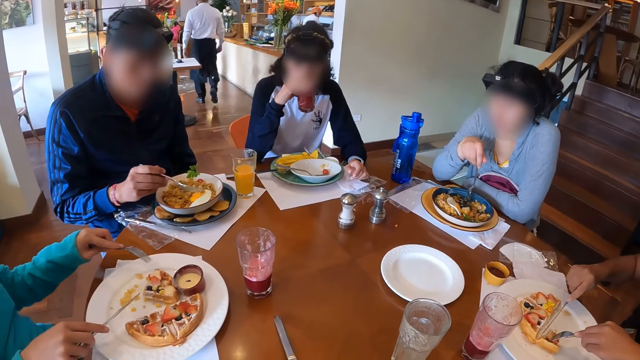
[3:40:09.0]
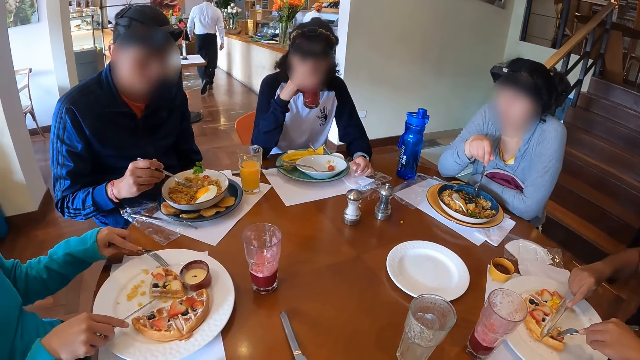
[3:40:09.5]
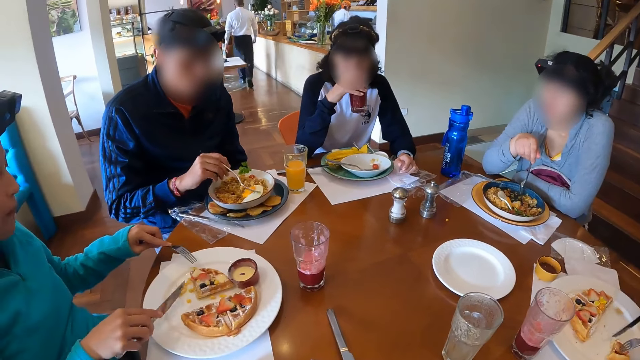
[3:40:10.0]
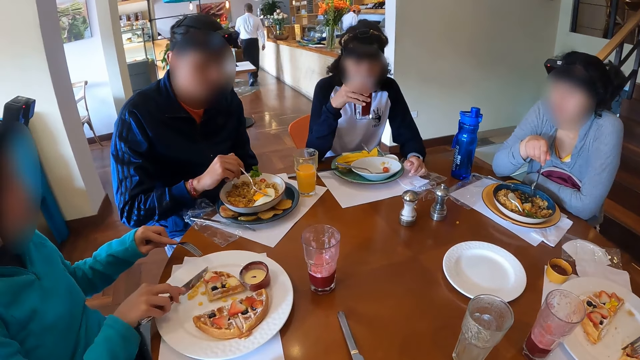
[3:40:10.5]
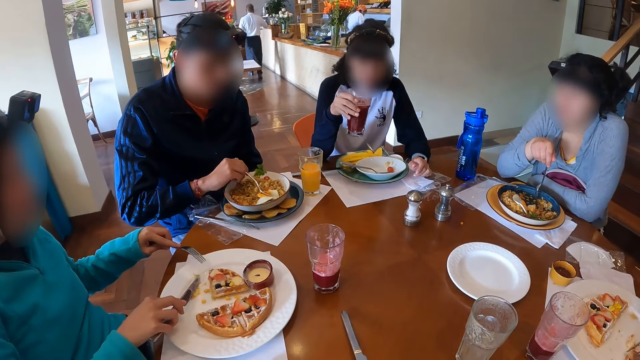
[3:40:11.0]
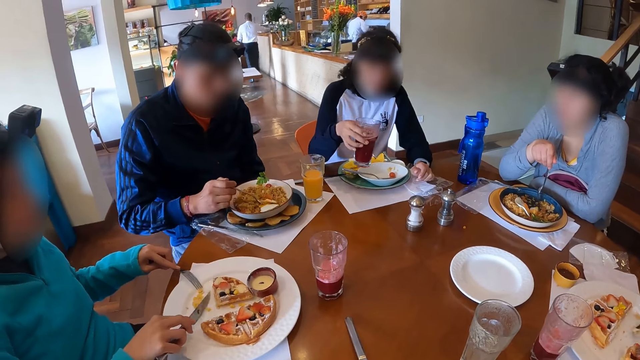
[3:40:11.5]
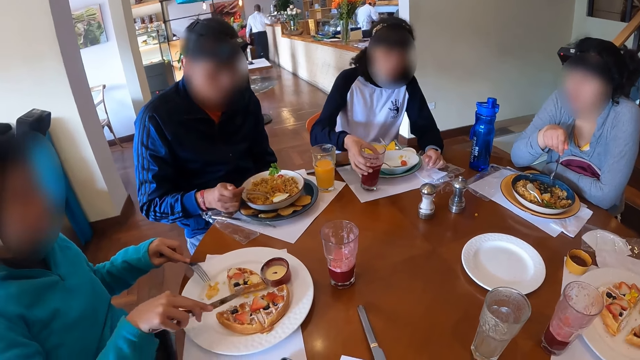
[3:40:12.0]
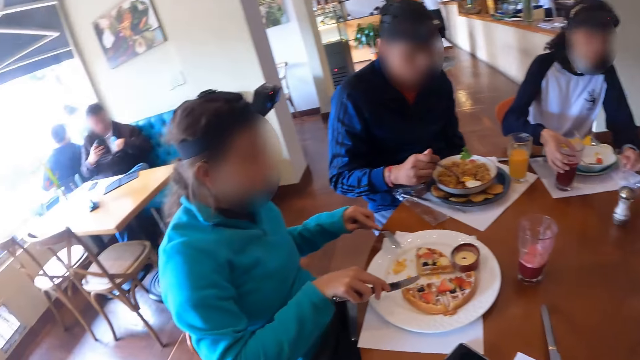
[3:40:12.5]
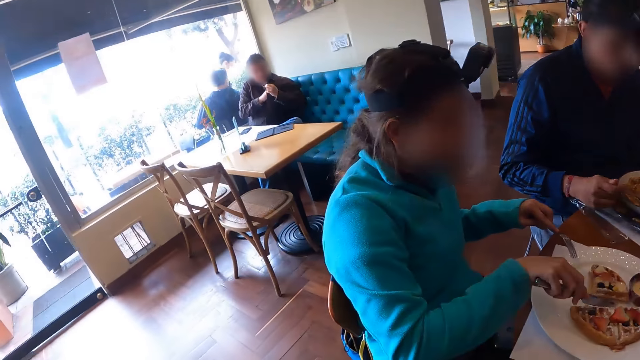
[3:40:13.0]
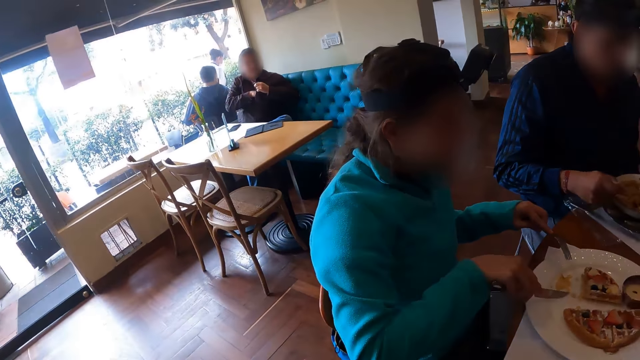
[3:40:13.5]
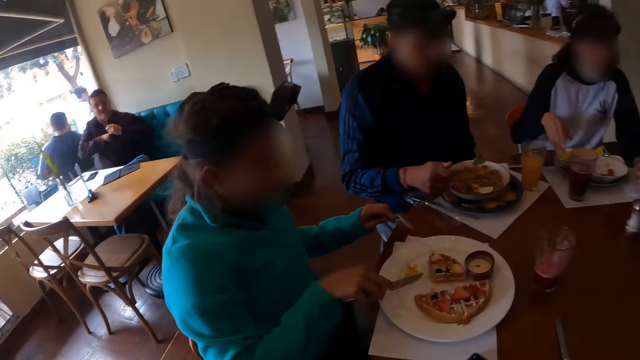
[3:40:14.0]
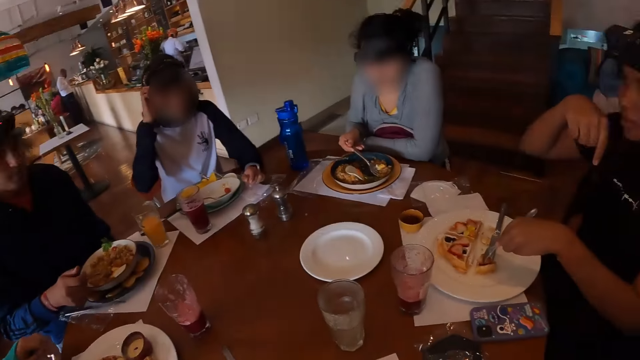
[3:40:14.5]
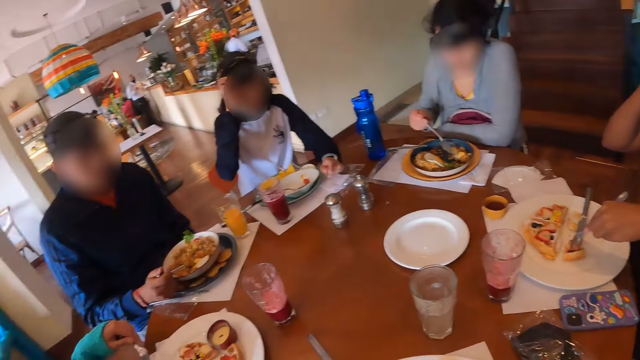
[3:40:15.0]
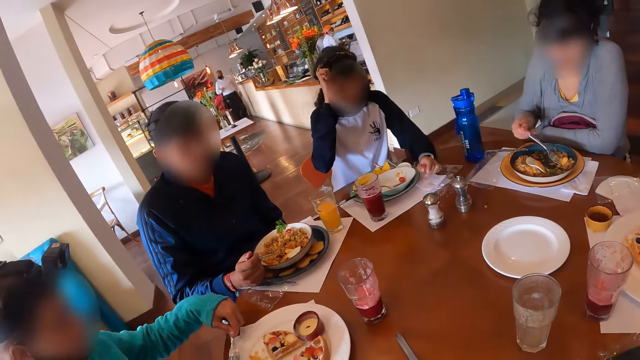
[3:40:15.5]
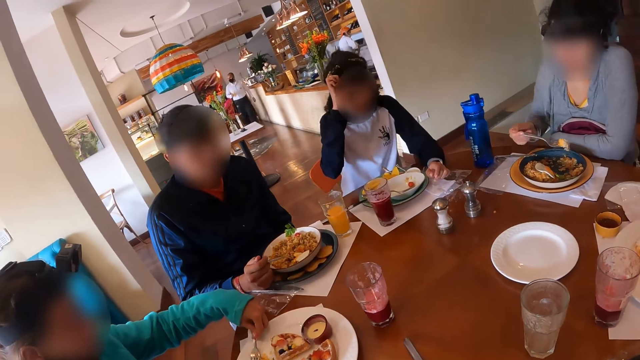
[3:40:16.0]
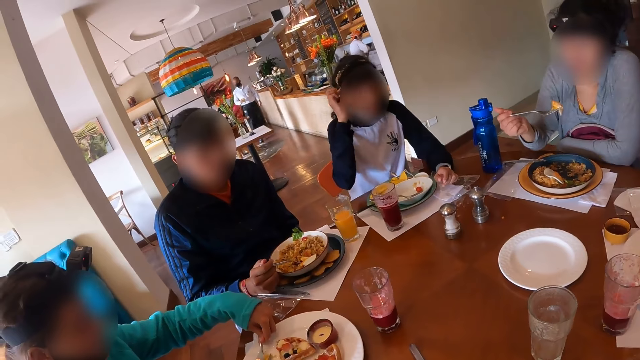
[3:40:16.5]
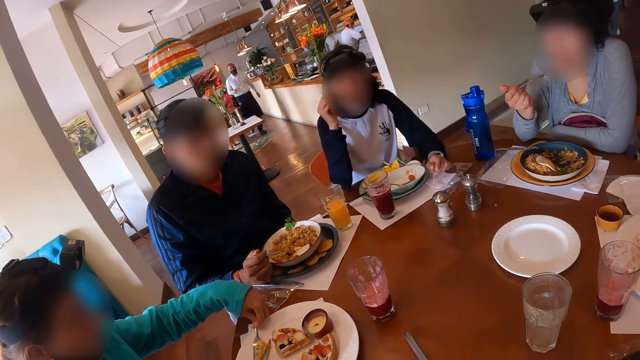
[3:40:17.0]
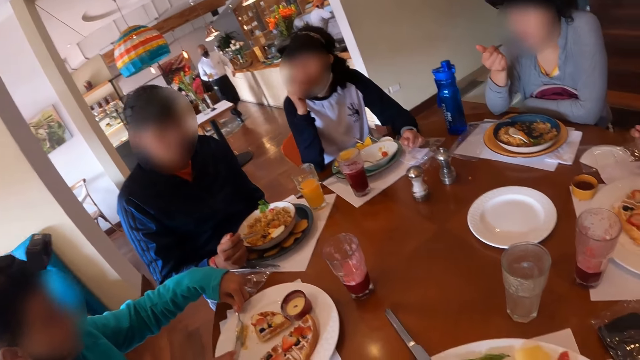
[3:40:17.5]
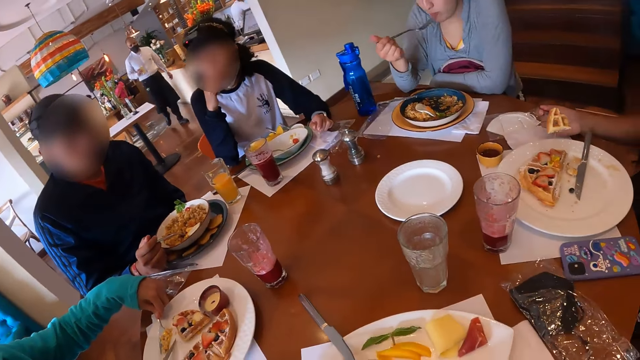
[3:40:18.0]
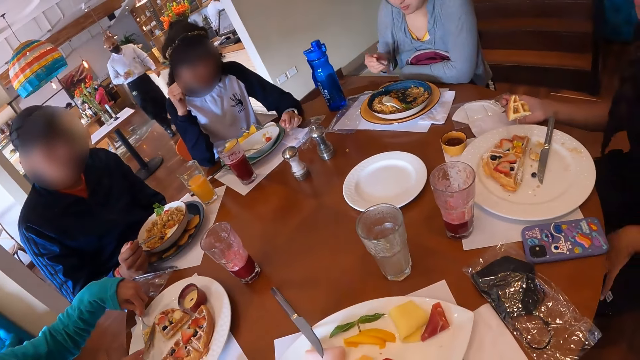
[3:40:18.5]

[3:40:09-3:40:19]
The woman moves the waffles on the plate with the fork in her left hand and the knife in her right hand. The man picks some noodles and egg from the plate with the fork in his right hand. The woman cuts the waffles on the plate with the knife in her right hand. Another woman places the glass of juice on the table mat with her right hand. The first woman moves some waffle crumbs on the plate with the fork in her left hand and the knife in her right hand. A third woman picks some noodles and egg from the plate with the fork in her right hand. The first woman moves the waffle crumbs on the plate into the fork in her left hand with the knife in her right hand. The third woman eats from the fork in her right hand.

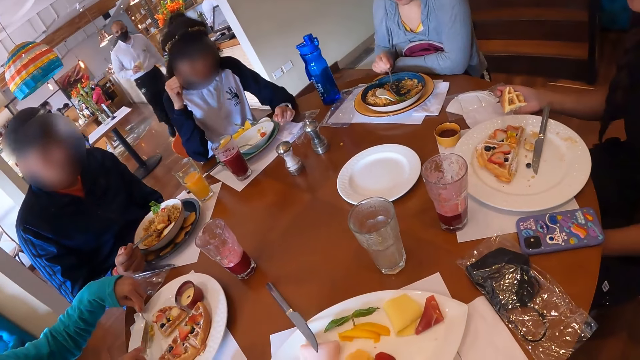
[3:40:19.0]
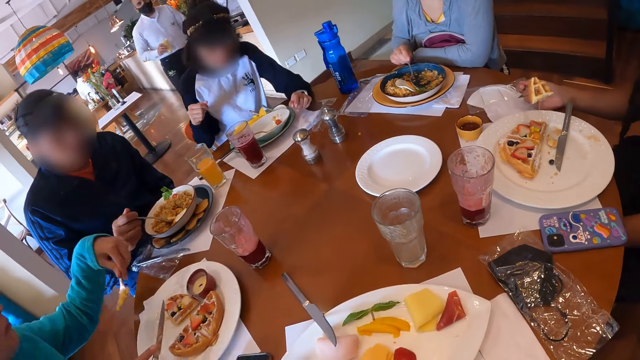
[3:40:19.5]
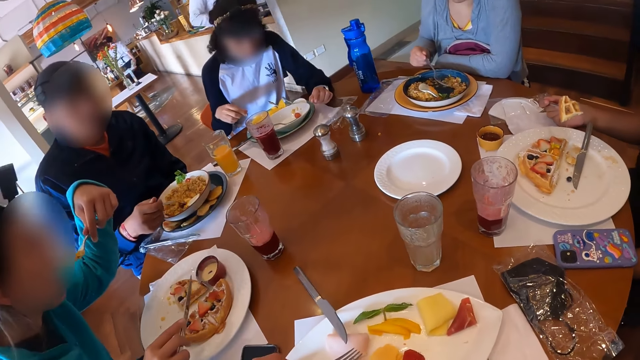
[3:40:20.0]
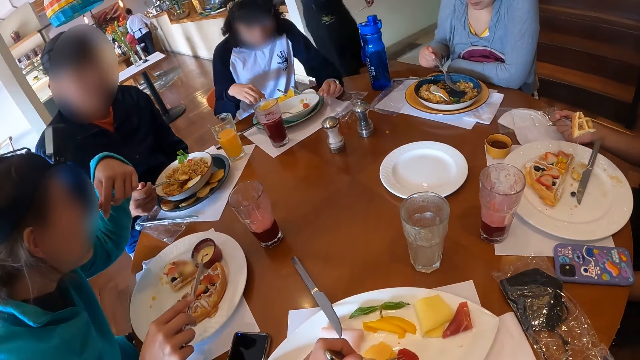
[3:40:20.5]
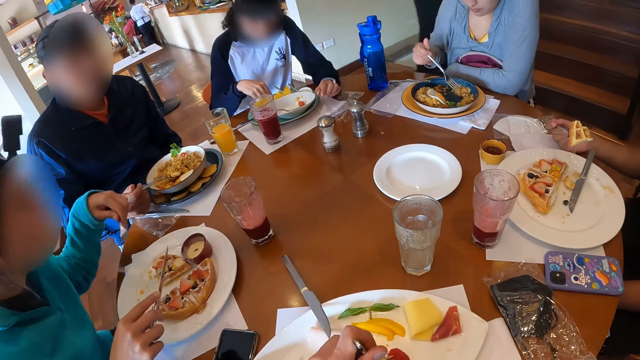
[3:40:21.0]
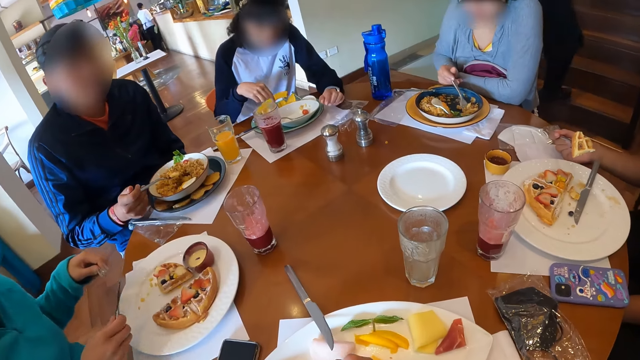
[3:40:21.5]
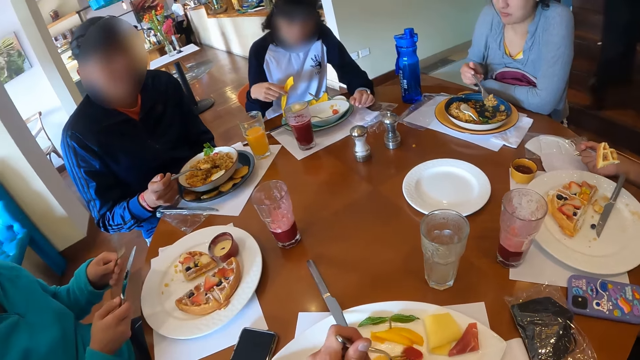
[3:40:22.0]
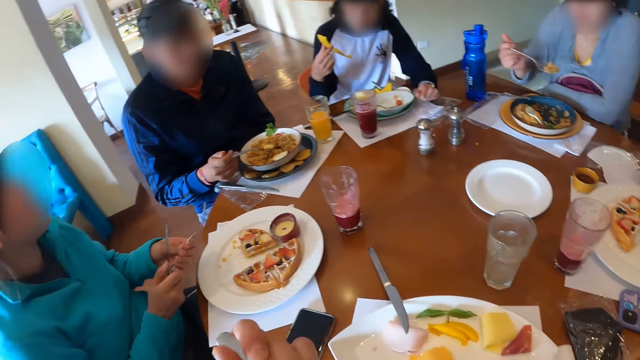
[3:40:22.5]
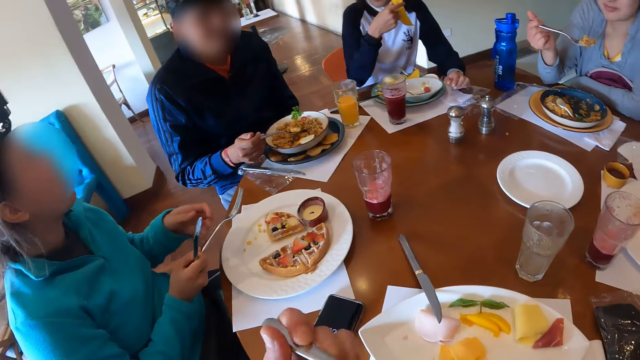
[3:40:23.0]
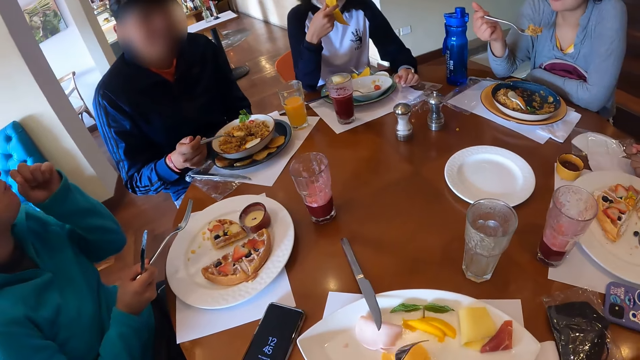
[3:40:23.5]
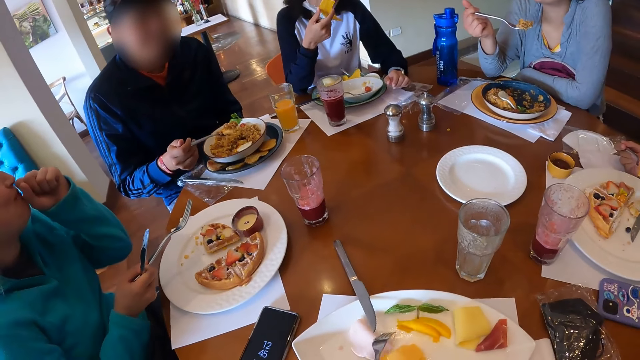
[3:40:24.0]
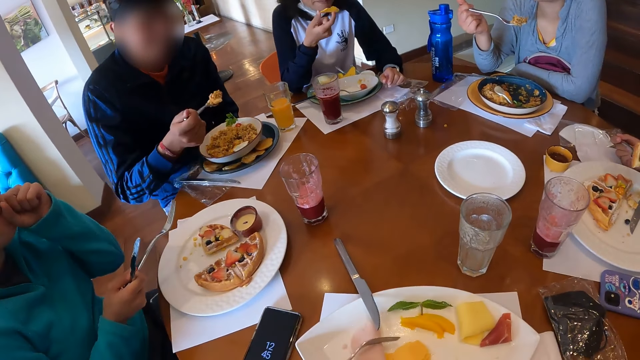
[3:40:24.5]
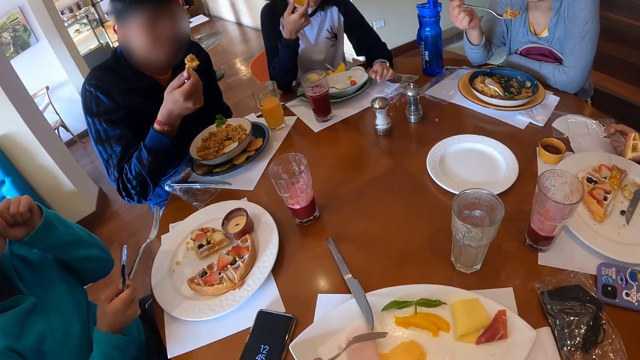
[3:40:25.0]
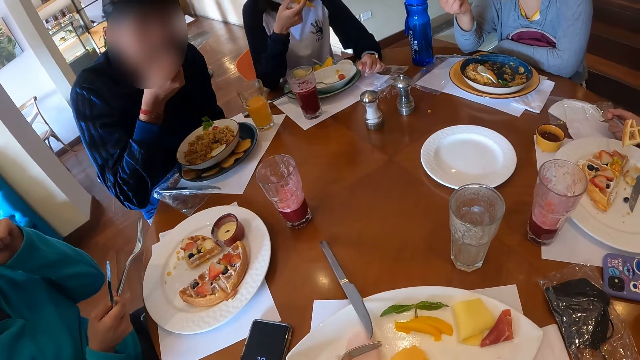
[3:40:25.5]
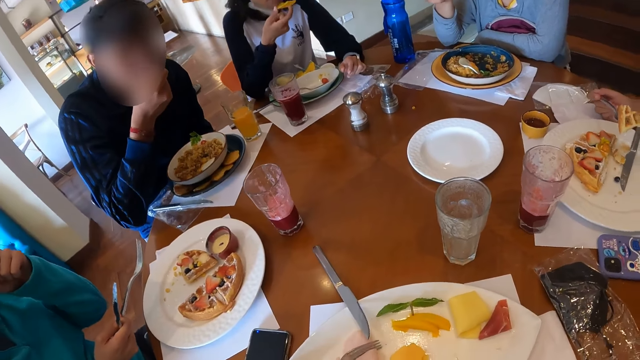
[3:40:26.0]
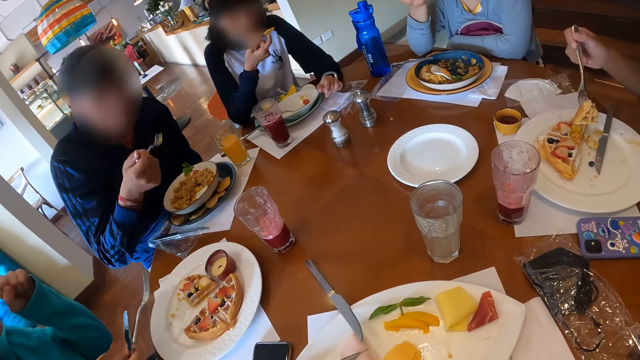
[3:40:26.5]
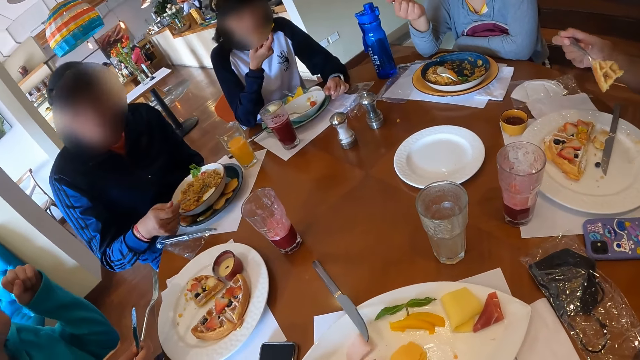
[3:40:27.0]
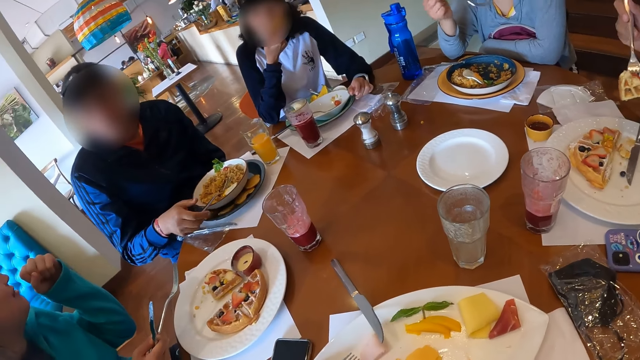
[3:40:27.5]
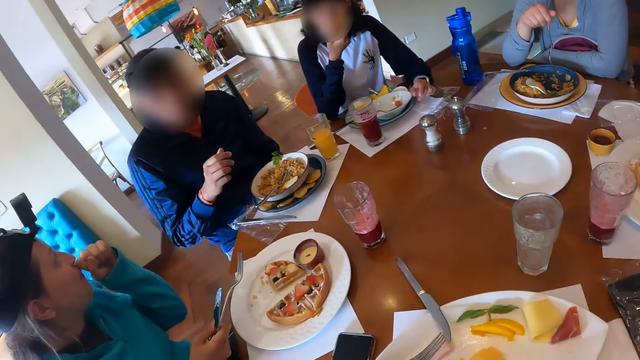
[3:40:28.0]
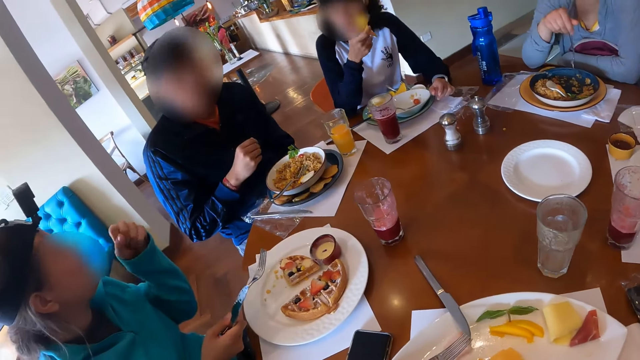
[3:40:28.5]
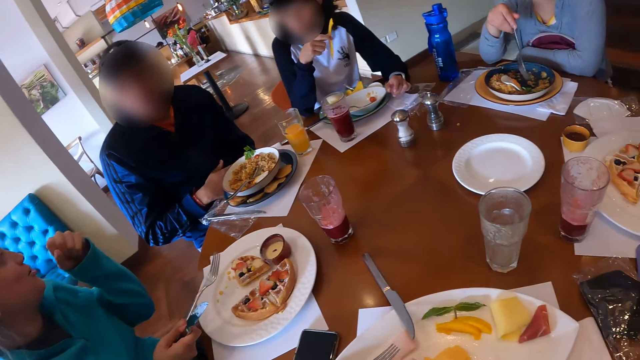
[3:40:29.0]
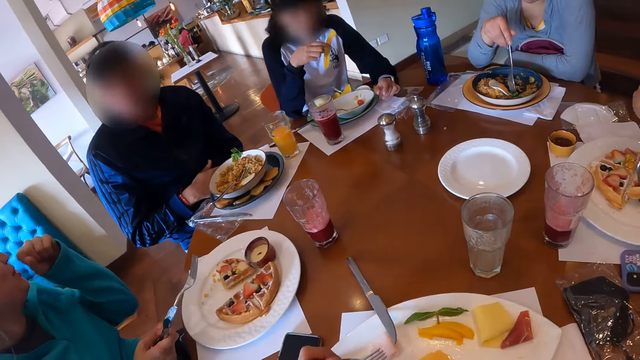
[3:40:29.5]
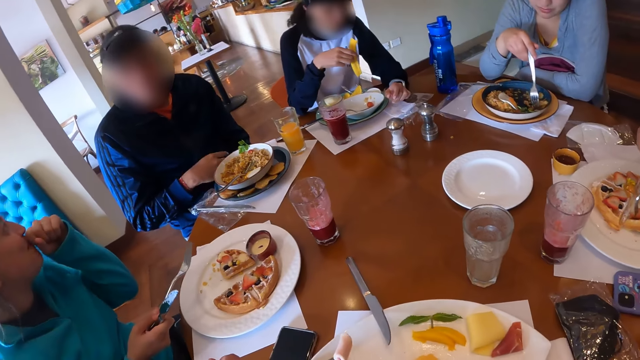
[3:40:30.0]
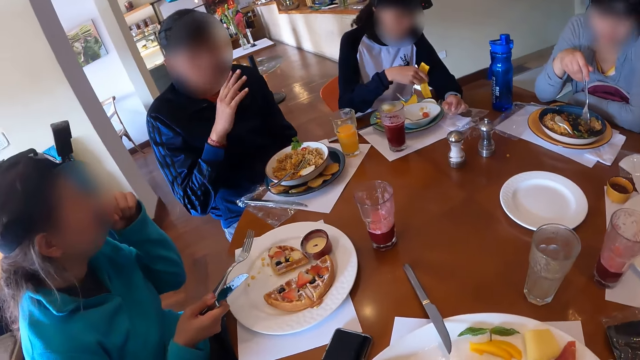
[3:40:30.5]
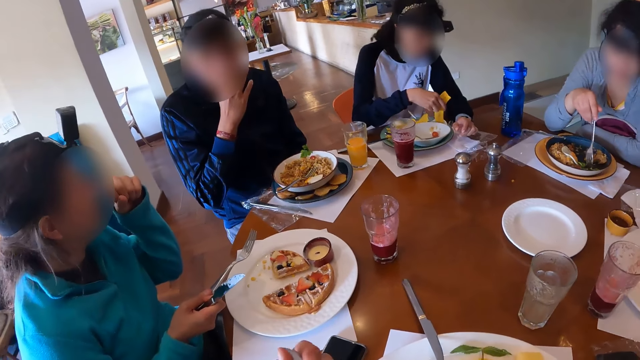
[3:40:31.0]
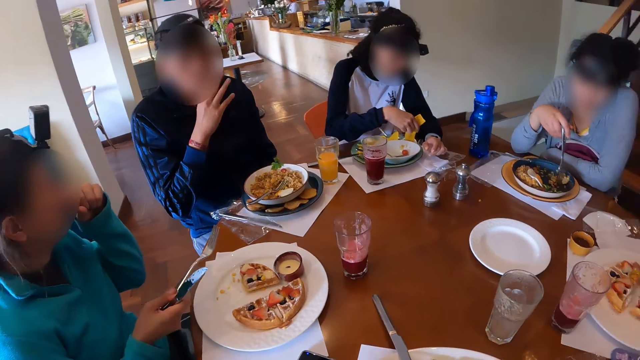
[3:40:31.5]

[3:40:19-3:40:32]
The woman picks some noodles from the plate with the fork in her right hand. Another woman eats from the fork in her left hand. A third woman picks a slice of chips from the plate on the table with her right hand. The camera wearer picks from the plate of crudites with the fork in his left hand. The second woman transfers the fork in her left hand to her right hand. The camera wearer eats from the fork in his left hand. He moves some mangosteen fruit slice on the plate of crudites with the fork in his left hand. The man eats from the fork in his right hand. The camera wearer cuts the mangosteen fruit slice on the plate of crudites with the fork in his left hand. The third woman eats from the slice of chips in her right hand. The man places the fork on the plate with his right hand. The camera wearer picks from the plate of crudites with the fork in his left hand and eats from the fork in his left hand. The first woman moves some noodles on the plate with her right hand. The third woman dips the slice of chips into the bowl of cream with her right hand.
